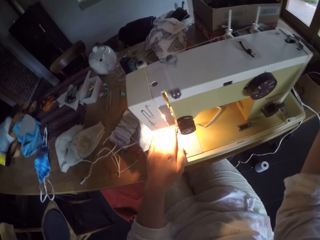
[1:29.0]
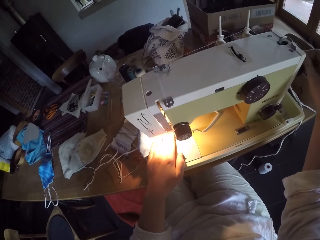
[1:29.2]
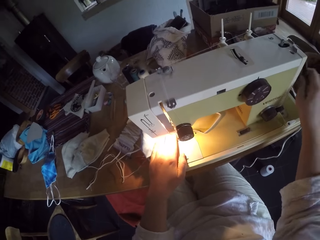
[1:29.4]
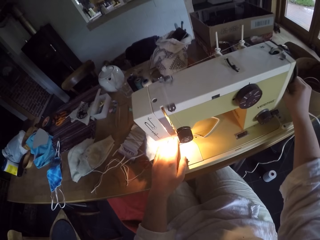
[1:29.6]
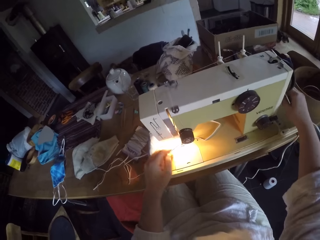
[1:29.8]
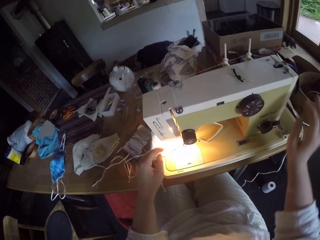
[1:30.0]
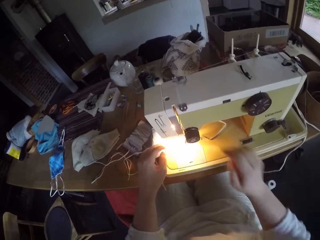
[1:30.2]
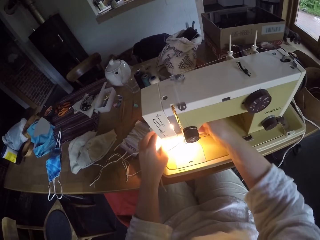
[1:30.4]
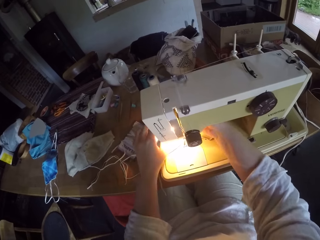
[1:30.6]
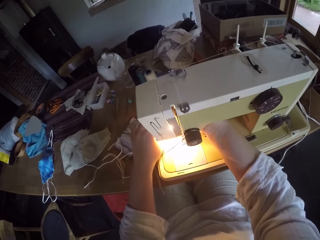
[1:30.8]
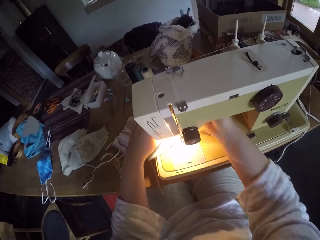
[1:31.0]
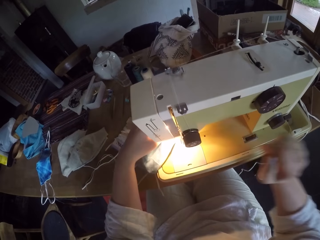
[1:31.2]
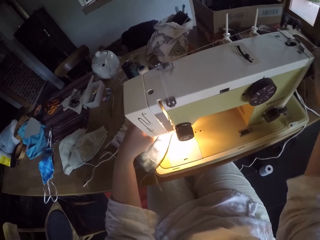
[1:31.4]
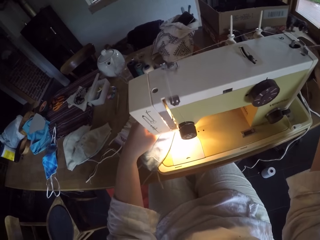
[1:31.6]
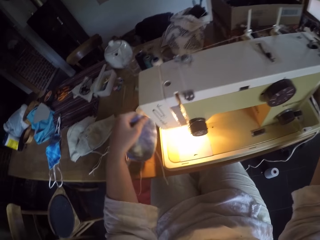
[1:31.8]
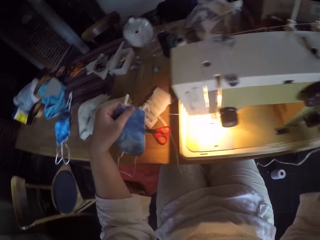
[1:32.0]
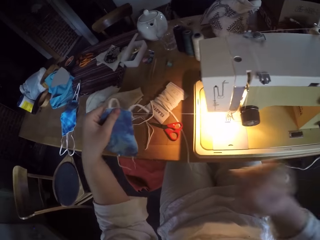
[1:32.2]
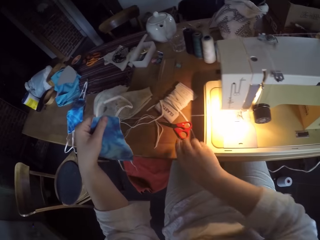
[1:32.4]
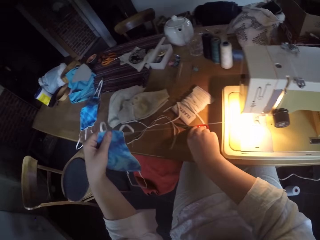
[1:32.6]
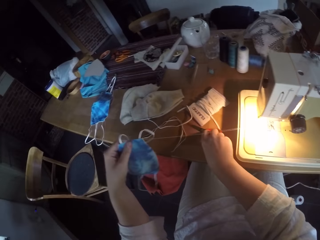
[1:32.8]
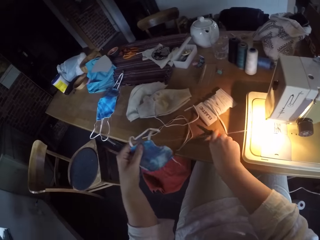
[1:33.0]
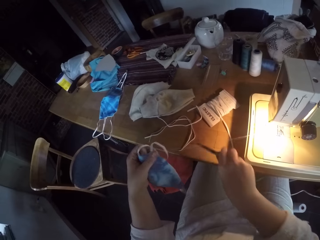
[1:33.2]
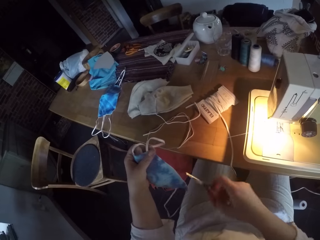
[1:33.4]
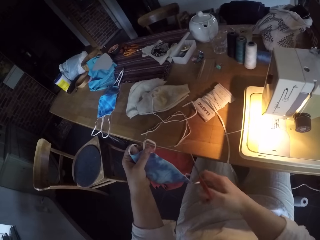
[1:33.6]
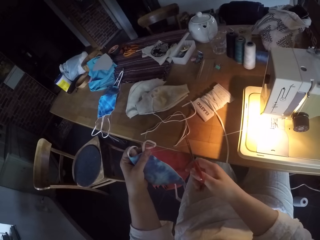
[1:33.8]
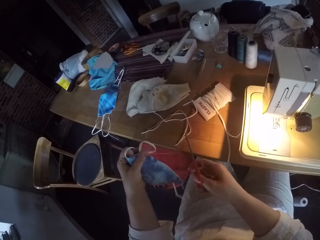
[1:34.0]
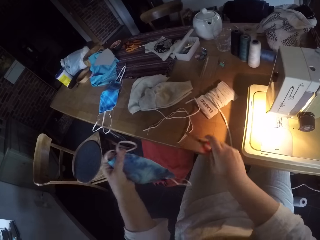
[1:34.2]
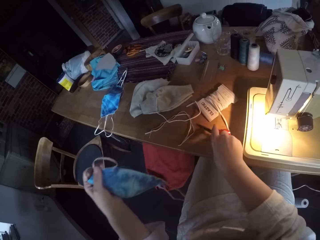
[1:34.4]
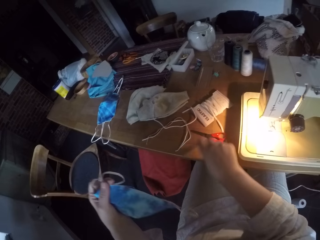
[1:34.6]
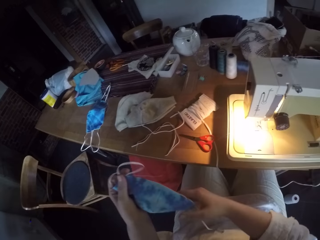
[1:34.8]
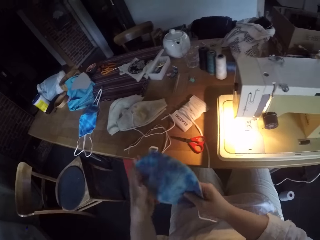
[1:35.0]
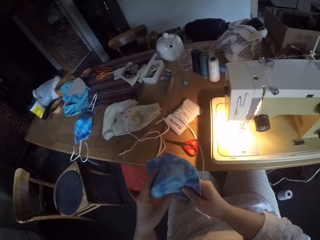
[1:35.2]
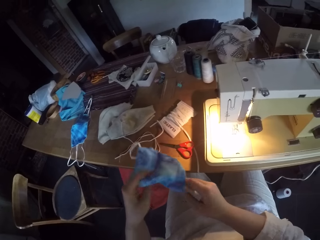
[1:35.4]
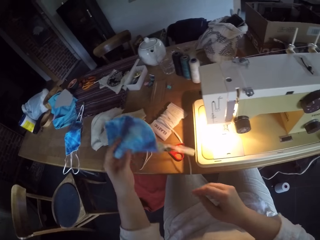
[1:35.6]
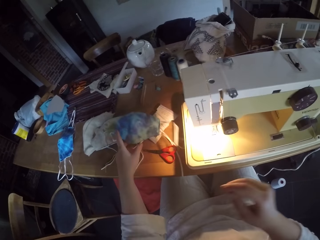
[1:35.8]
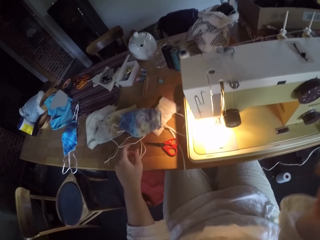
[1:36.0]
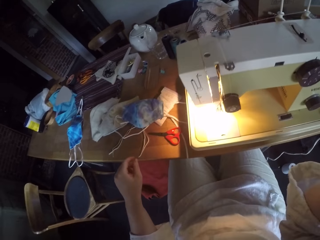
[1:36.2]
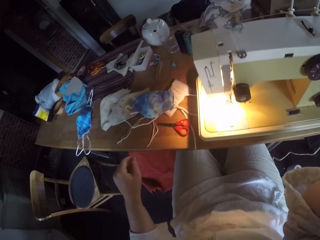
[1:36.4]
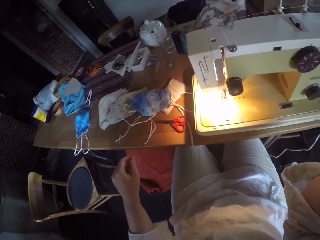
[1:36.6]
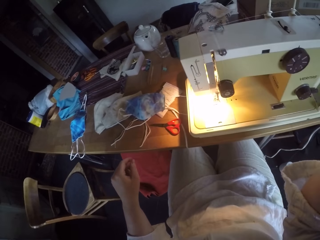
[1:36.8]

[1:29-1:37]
The camera wearer touches the sewing machine. They lock the sewing machine. They adjust the piece of cloth on the sewing machine. They touch the sewing machine. They remove the piece of cloth from the sewing machine. They pick up the scissors from the table. They cut the thread with the scissors. They drop the scissors on the table. They drop the piece of cloth on the table. They adjust the camera.
